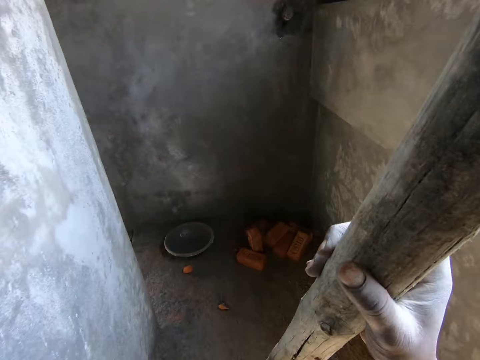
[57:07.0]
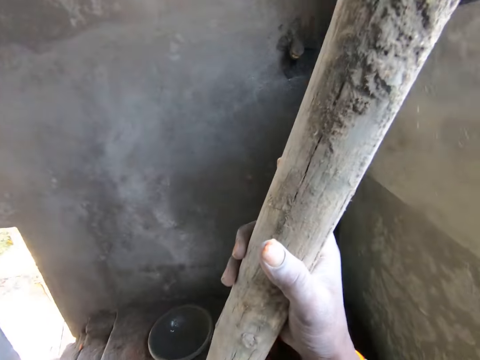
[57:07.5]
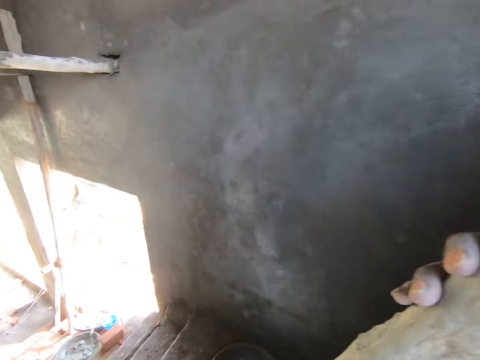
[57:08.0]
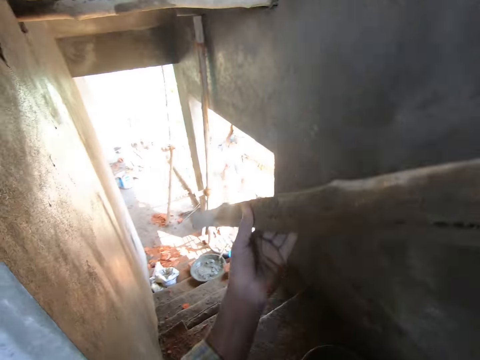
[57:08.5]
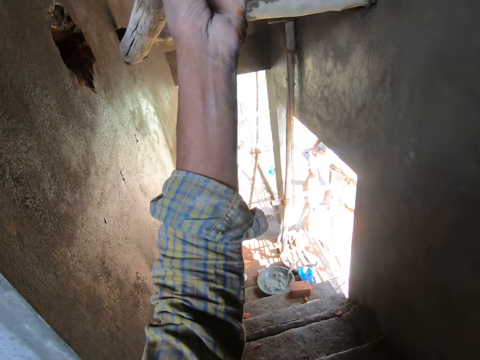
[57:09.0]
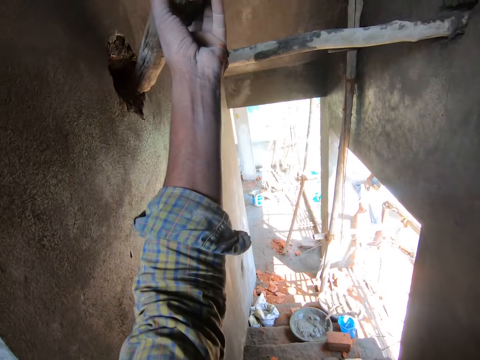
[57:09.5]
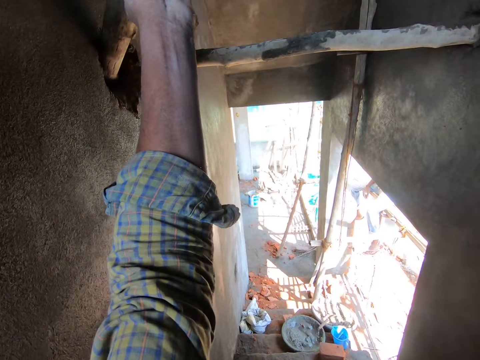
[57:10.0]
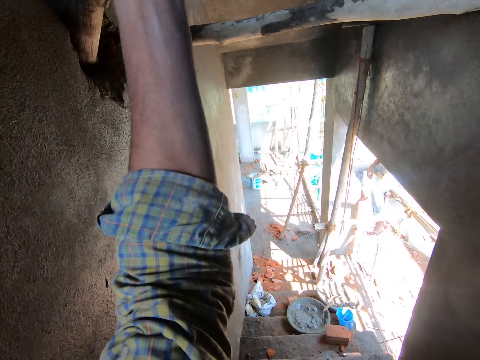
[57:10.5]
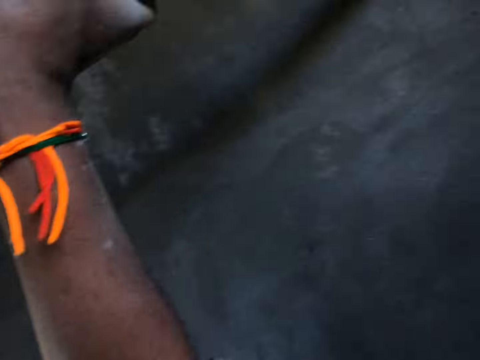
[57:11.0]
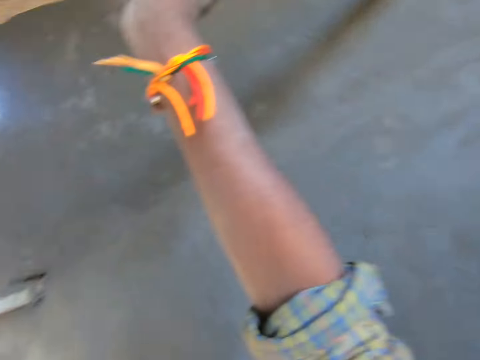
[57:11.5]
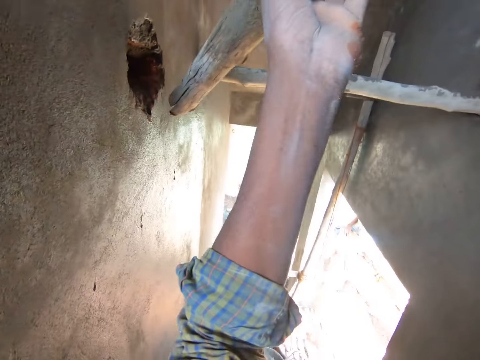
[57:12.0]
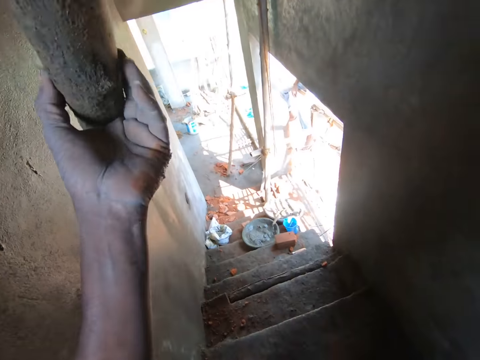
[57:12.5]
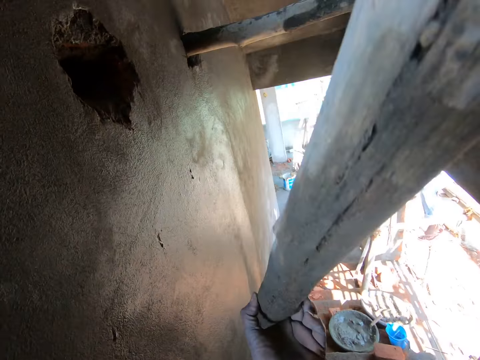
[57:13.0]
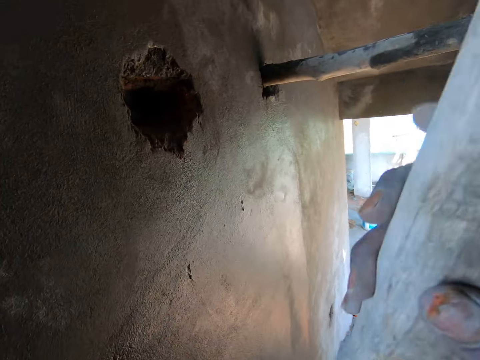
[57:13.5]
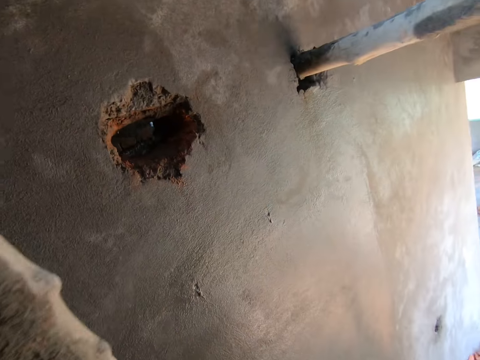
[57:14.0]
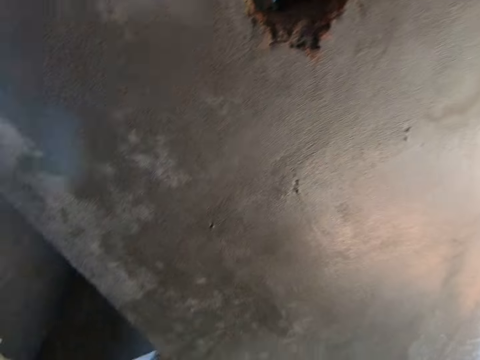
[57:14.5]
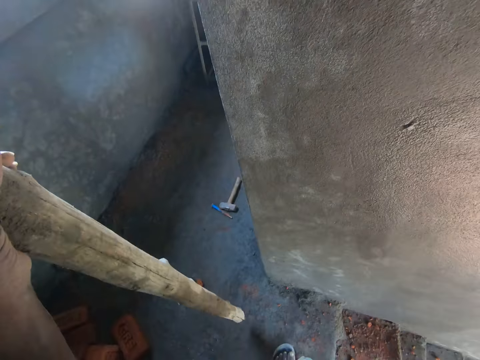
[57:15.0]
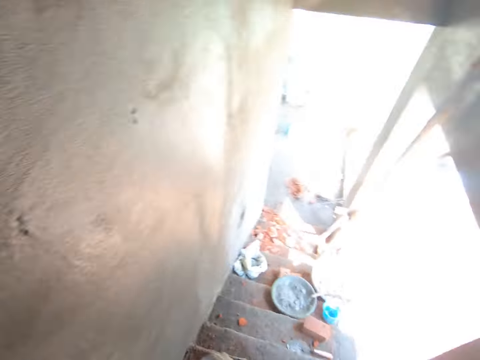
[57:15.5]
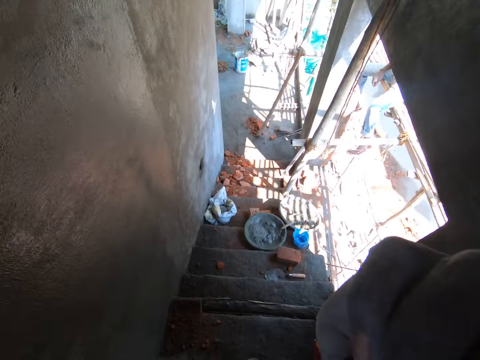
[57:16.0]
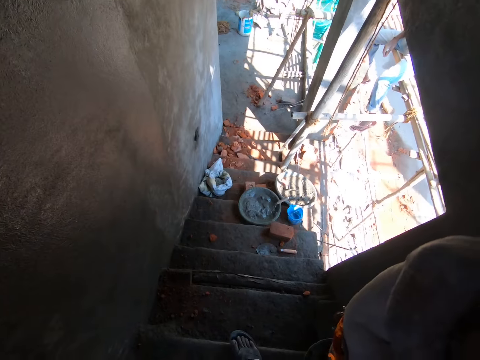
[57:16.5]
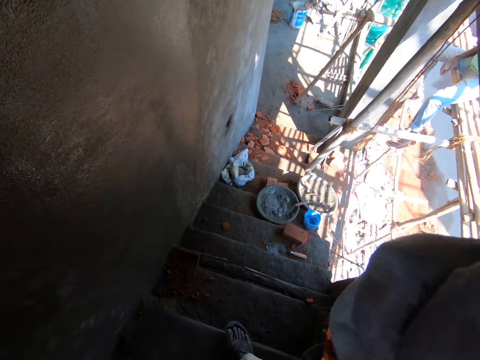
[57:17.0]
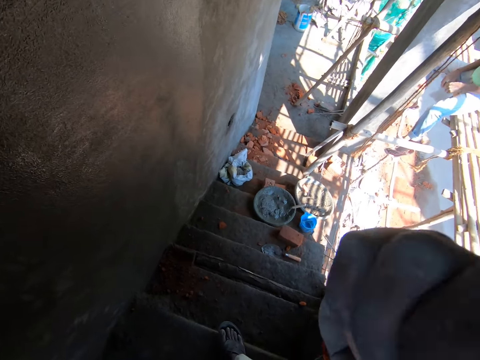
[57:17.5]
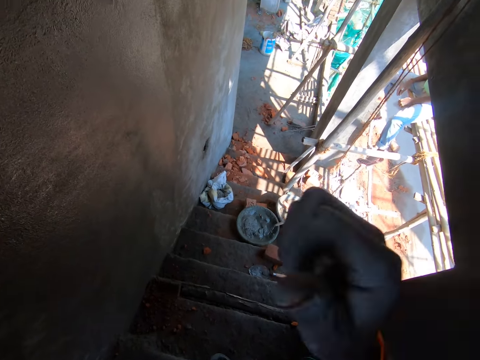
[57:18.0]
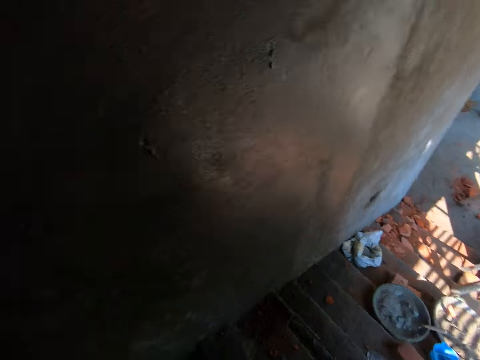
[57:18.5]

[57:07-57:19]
The camera wearer inserts the pole or piece of wood into the hole in the wall with both hands. He removes the piece of wood from the hole. He transfers the pole in his right hand to his left hand. He puts his hand up.

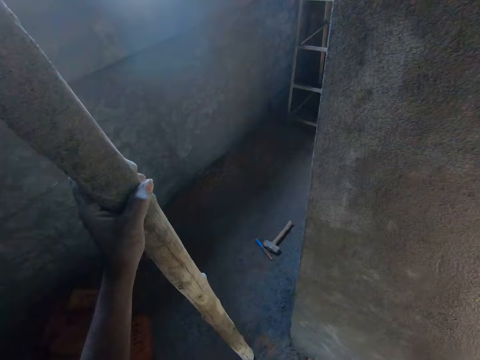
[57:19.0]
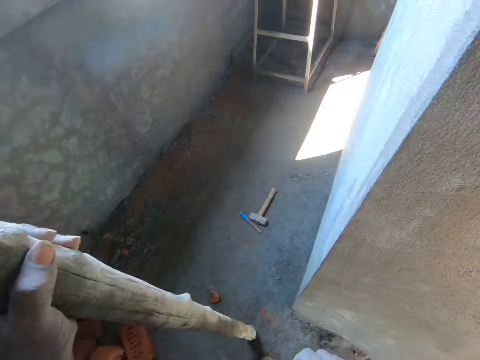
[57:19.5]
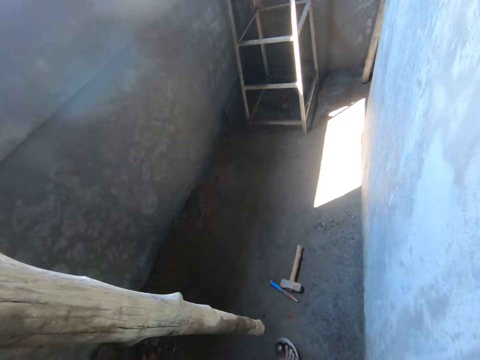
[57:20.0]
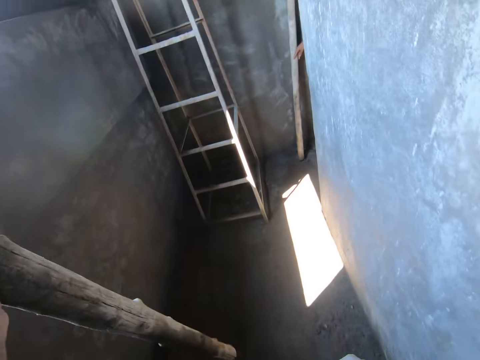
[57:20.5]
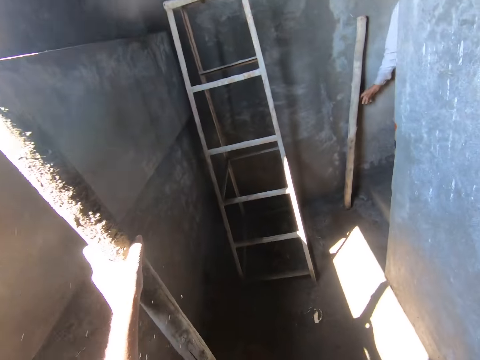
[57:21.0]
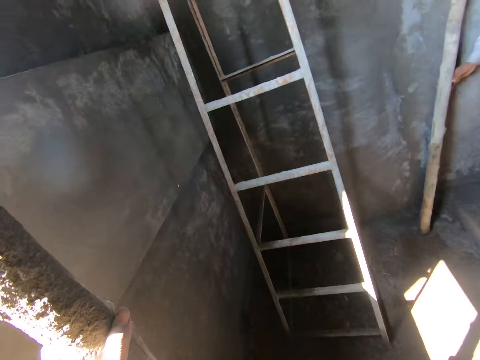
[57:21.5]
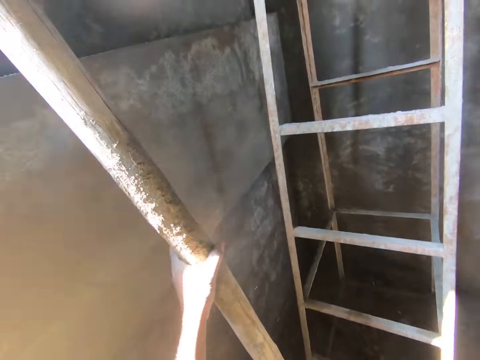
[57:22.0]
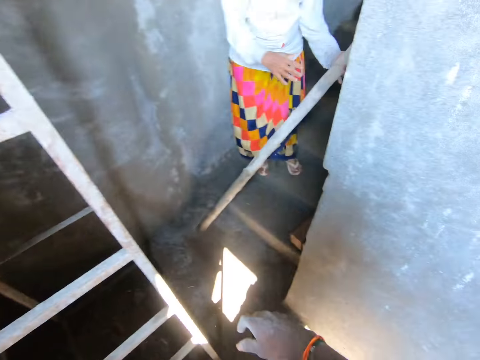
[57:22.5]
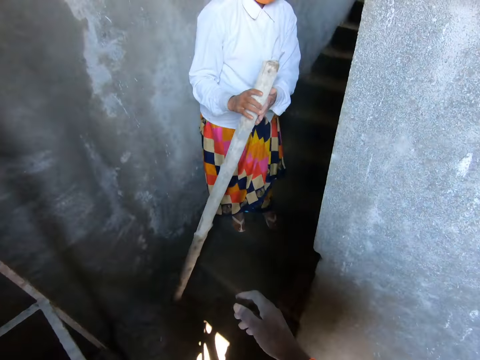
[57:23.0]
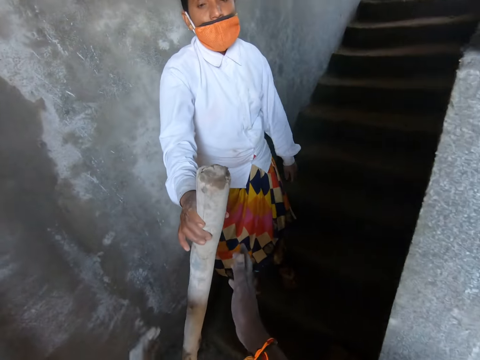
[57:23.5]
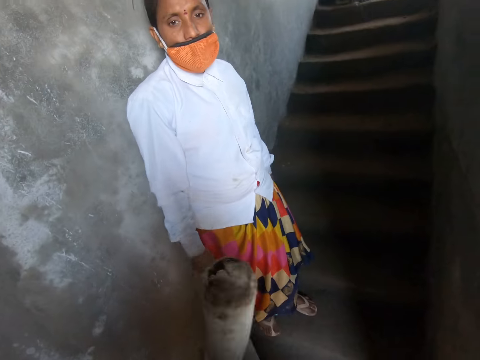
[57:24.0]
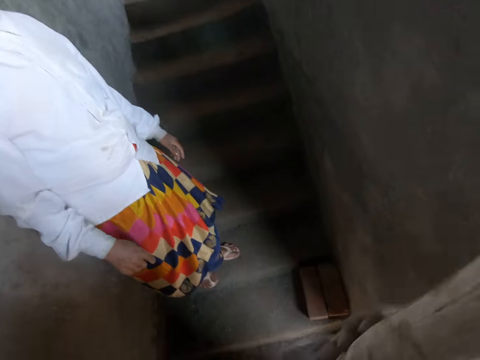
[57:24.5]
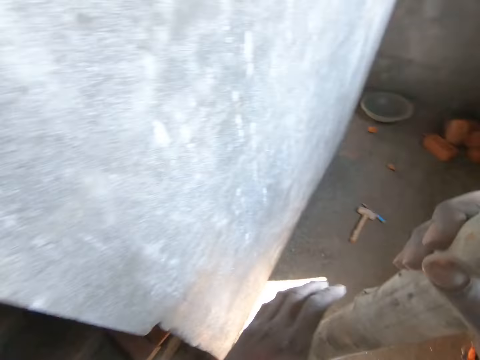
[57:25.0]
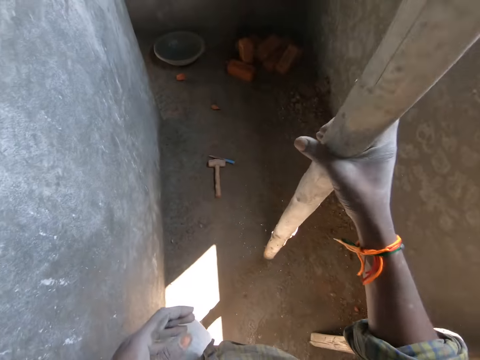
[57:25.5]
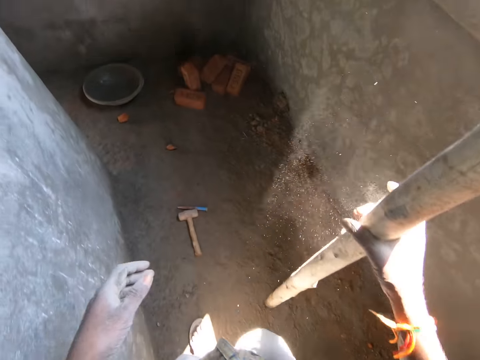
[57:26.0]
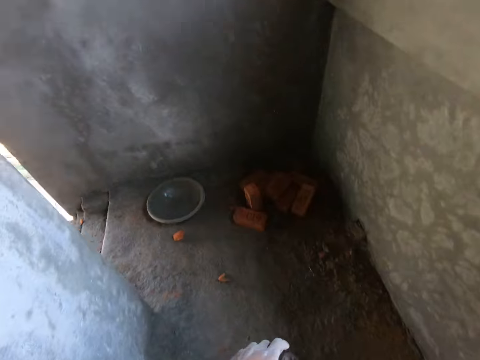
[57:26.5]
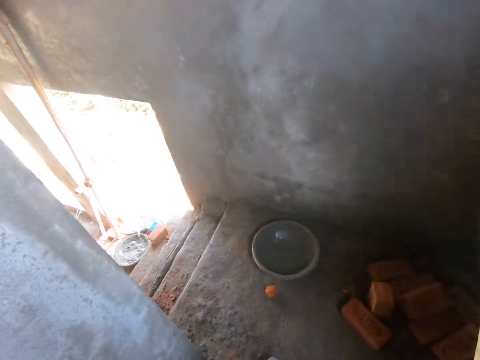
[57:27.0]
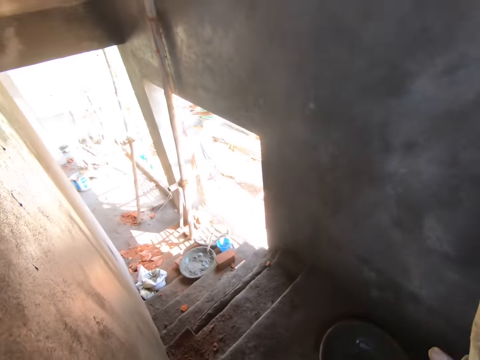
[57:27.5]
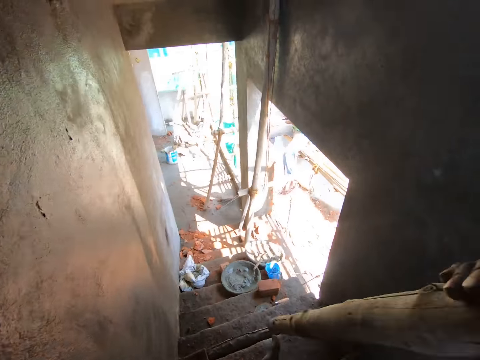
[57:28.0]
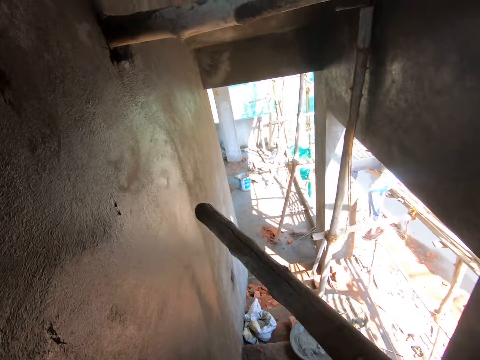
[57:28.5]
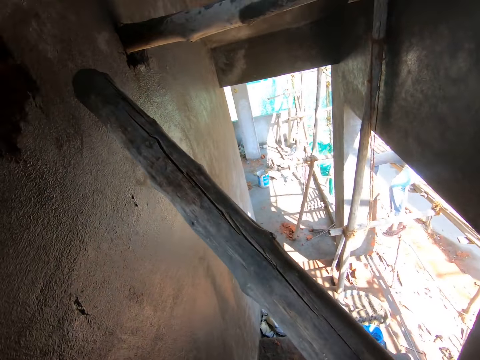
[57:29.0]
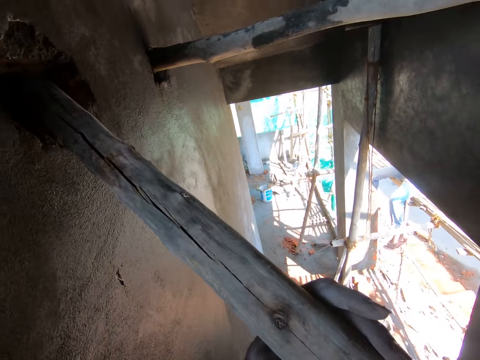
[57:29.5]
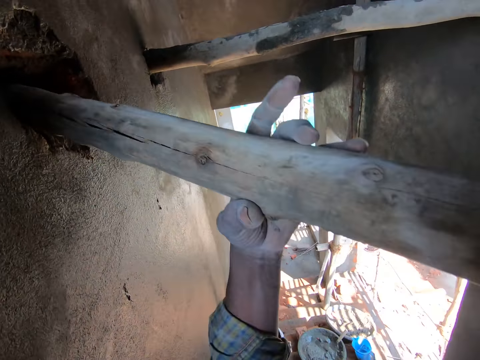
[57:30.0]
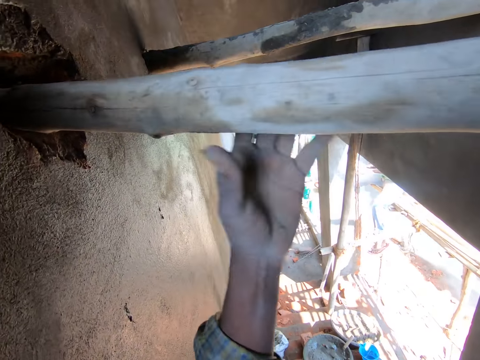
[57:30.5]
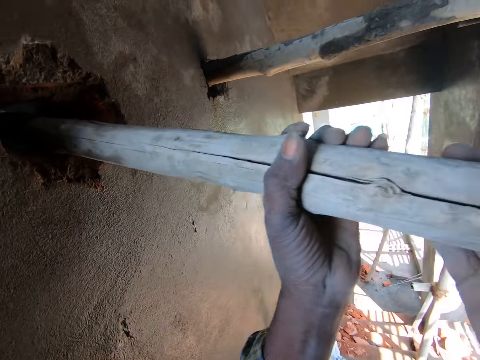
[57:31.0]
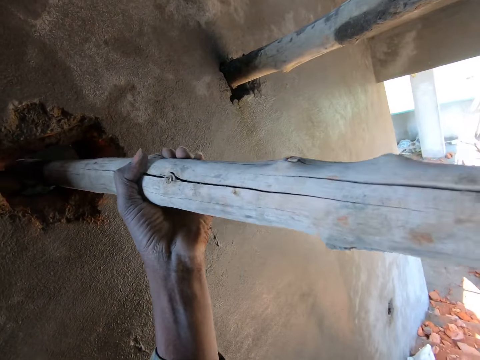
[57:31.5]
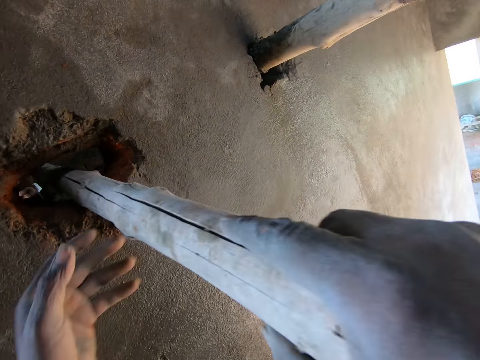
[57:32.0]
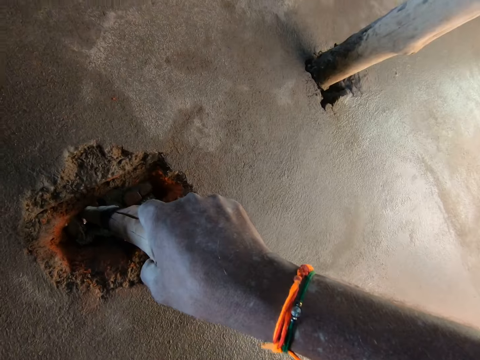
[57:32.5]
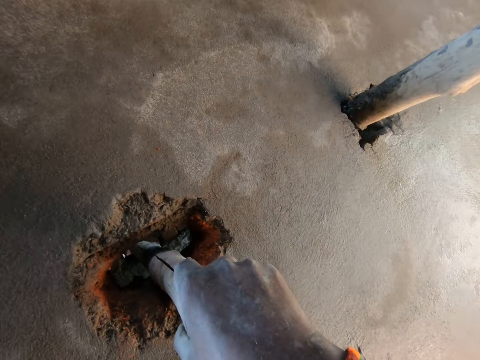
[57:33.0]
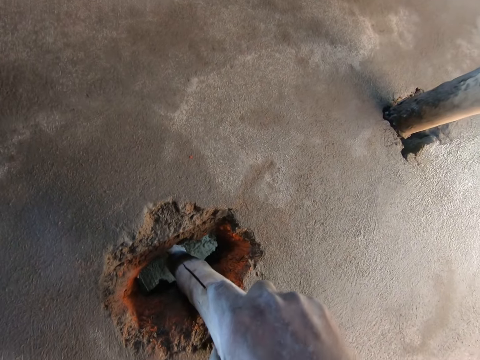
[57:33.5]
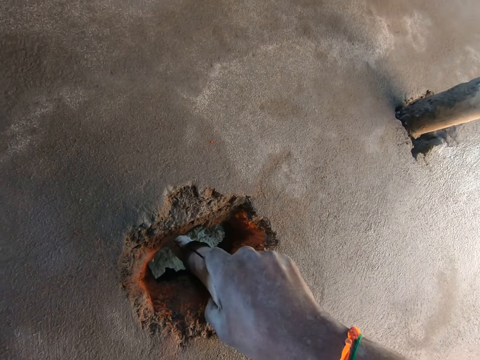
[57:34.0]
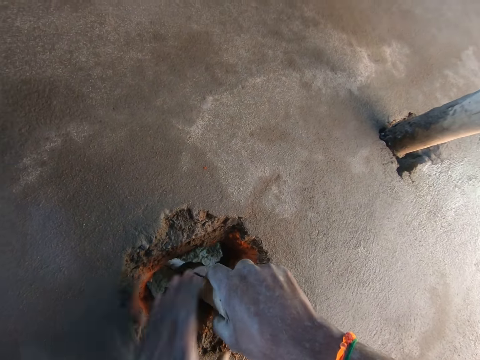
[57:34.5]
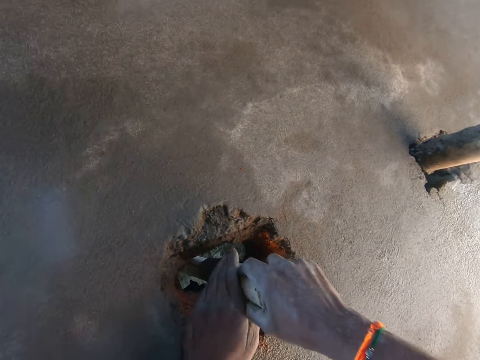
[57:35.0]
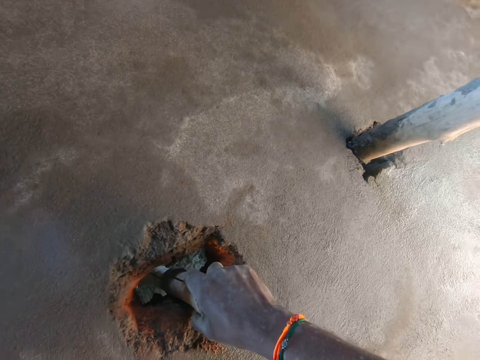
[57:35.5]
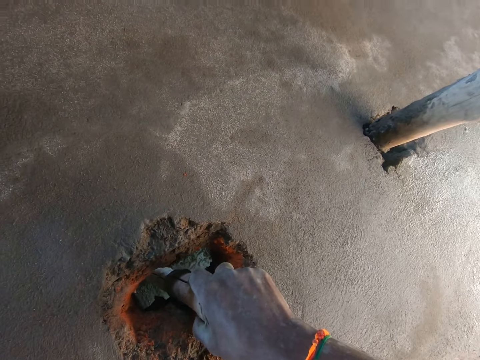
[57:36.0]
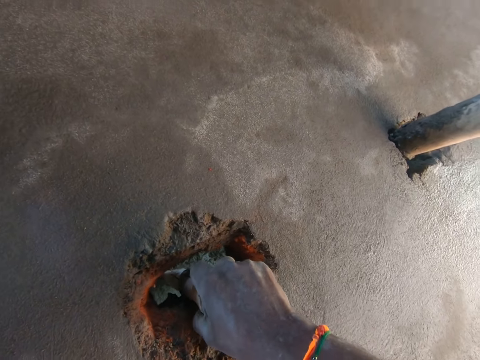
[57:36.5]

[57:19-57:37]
The camera wearer walks towards the woman. The woman hands the pole to the camera wearer with her right hand. The camera wearer walks towards the hole in the wall of the building. They talk with the woman. They insert the pole into the hole in the wall with both hands.
